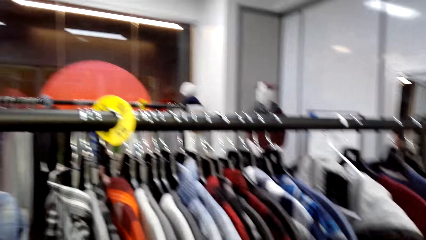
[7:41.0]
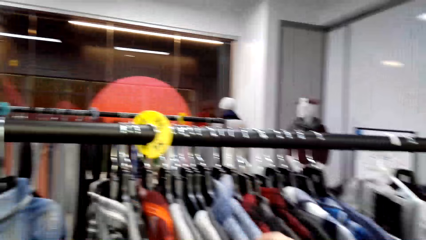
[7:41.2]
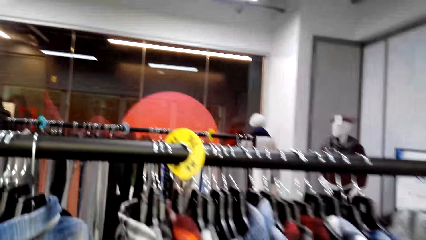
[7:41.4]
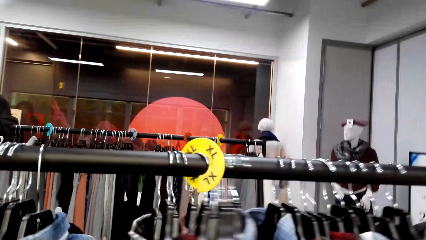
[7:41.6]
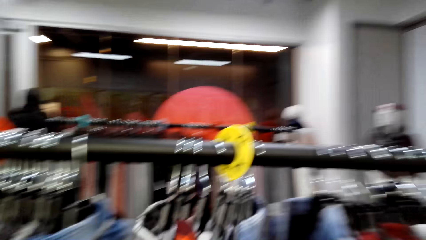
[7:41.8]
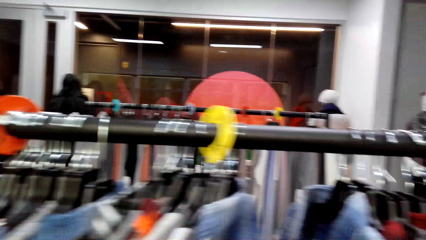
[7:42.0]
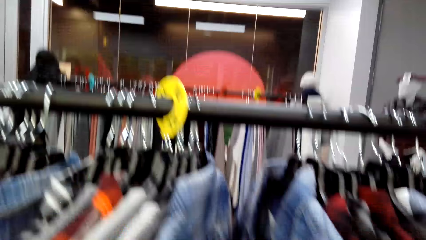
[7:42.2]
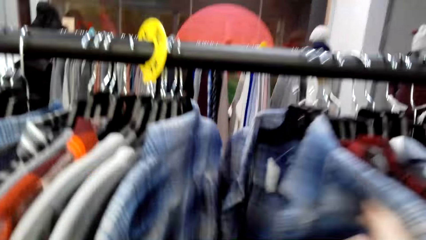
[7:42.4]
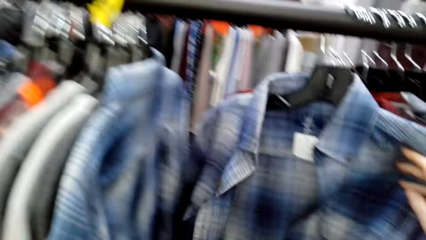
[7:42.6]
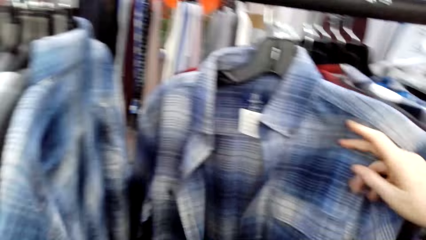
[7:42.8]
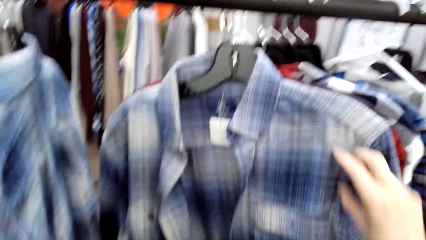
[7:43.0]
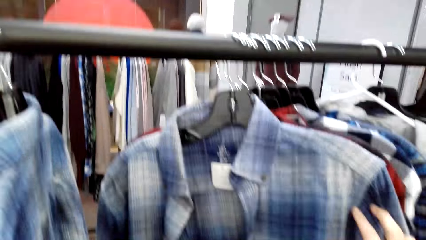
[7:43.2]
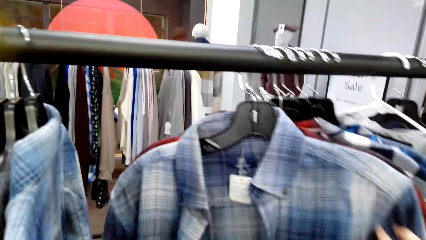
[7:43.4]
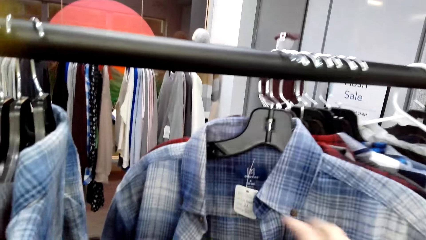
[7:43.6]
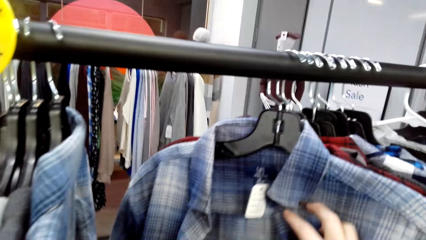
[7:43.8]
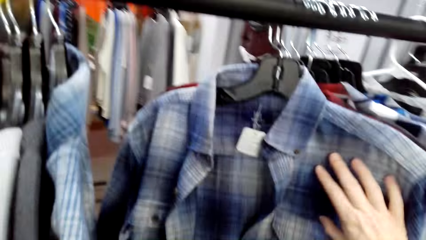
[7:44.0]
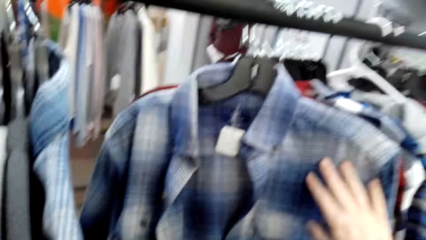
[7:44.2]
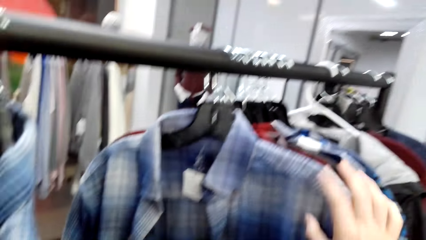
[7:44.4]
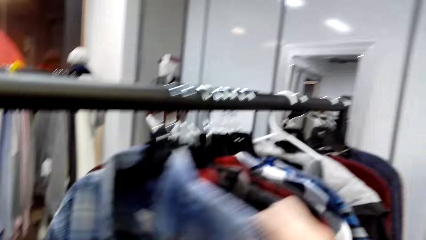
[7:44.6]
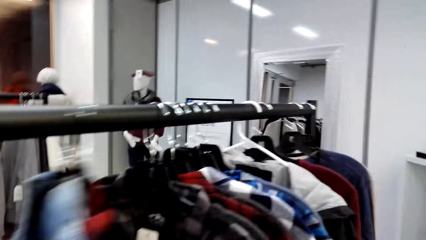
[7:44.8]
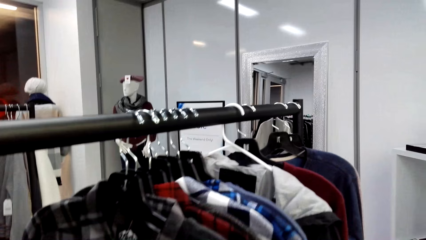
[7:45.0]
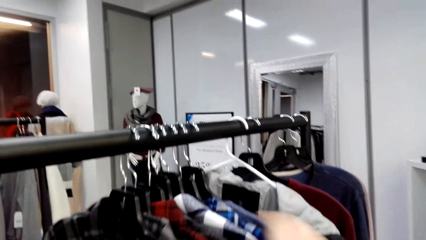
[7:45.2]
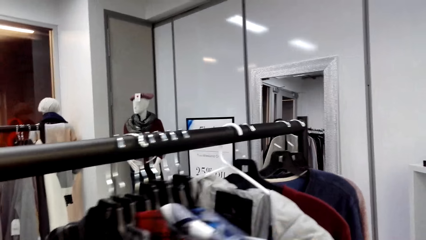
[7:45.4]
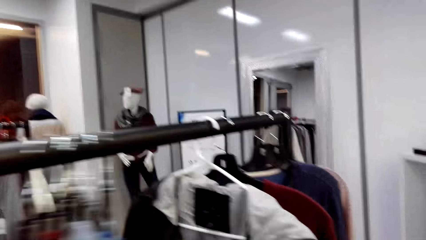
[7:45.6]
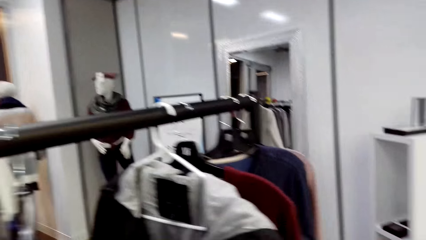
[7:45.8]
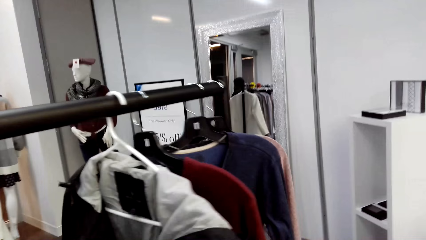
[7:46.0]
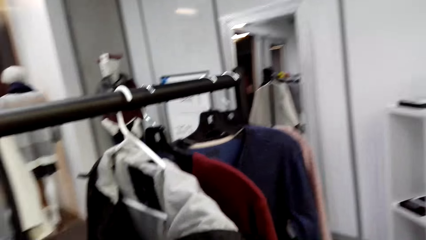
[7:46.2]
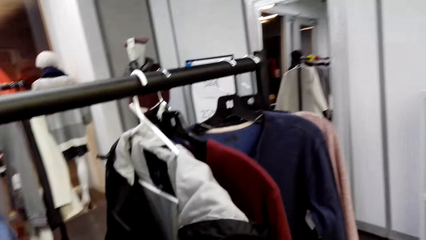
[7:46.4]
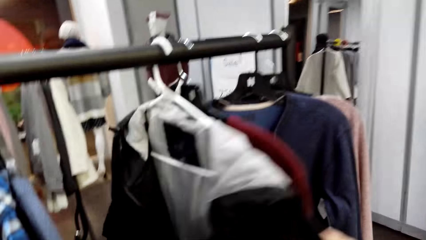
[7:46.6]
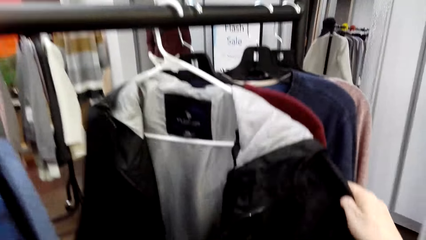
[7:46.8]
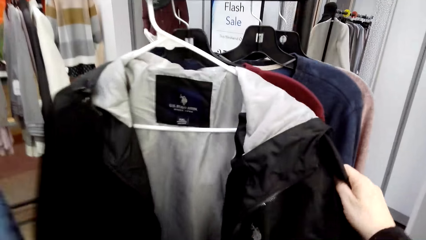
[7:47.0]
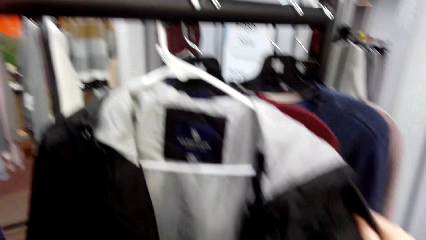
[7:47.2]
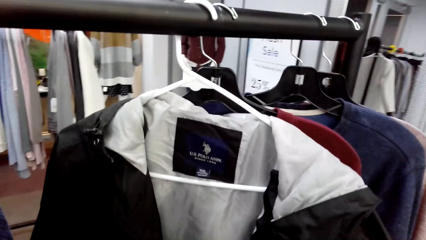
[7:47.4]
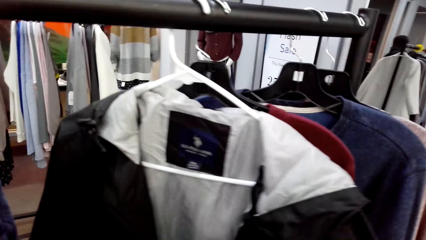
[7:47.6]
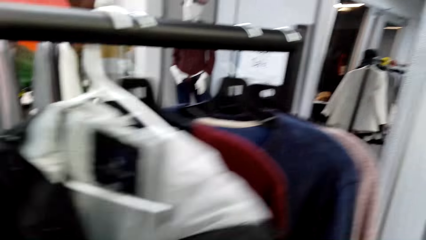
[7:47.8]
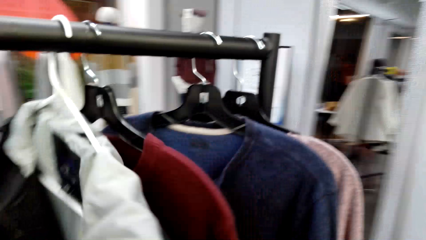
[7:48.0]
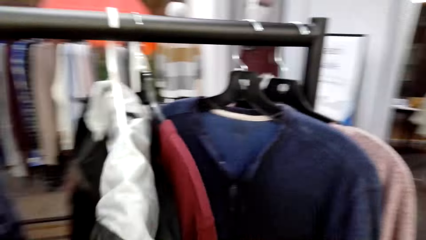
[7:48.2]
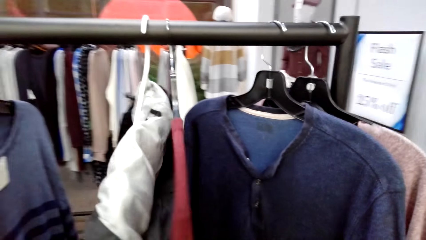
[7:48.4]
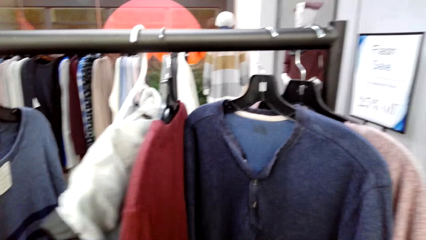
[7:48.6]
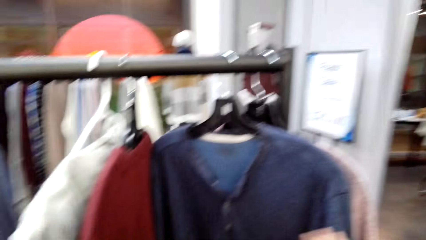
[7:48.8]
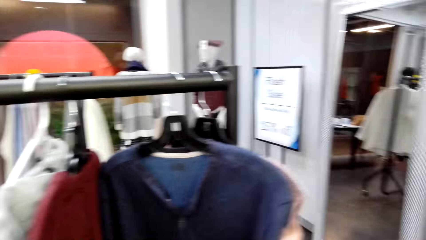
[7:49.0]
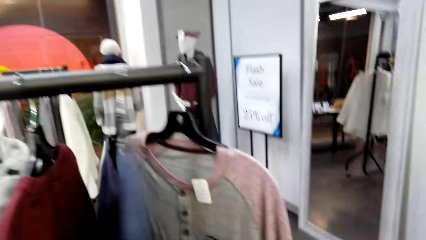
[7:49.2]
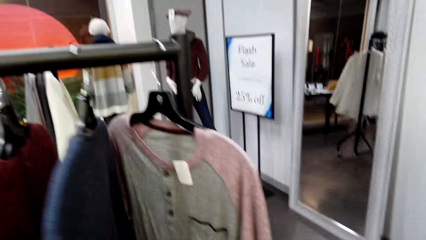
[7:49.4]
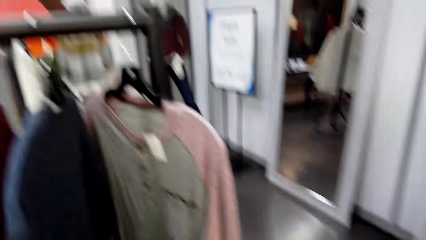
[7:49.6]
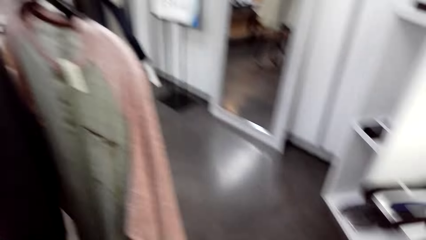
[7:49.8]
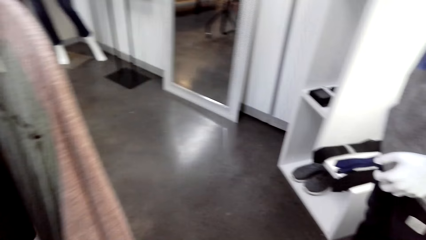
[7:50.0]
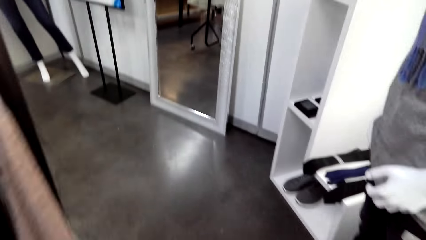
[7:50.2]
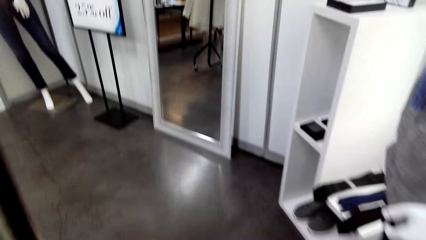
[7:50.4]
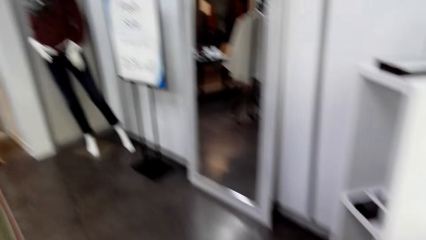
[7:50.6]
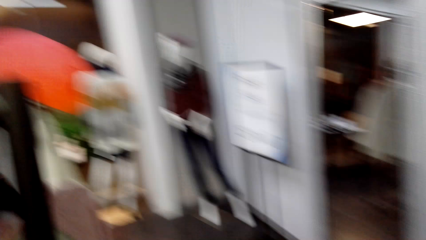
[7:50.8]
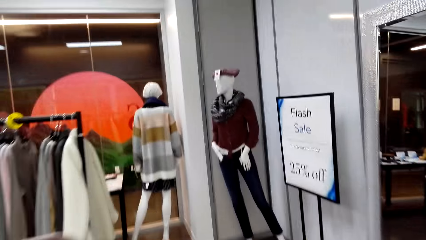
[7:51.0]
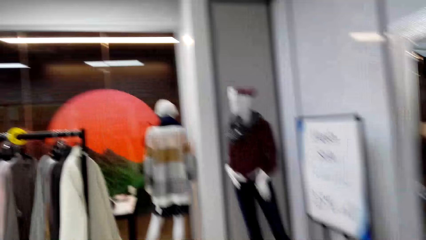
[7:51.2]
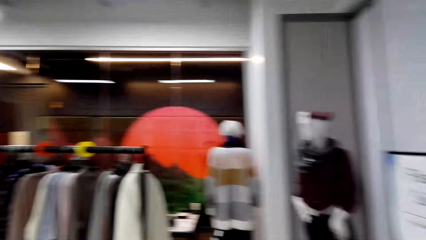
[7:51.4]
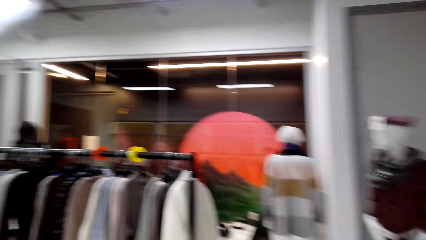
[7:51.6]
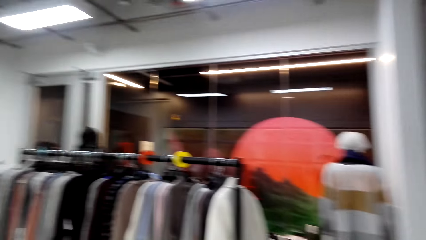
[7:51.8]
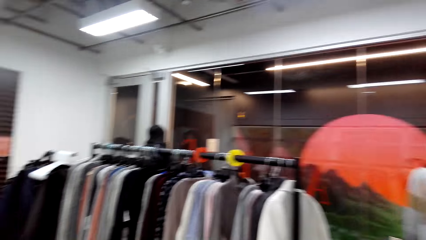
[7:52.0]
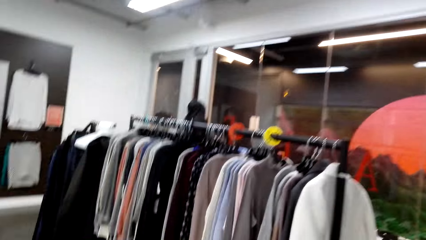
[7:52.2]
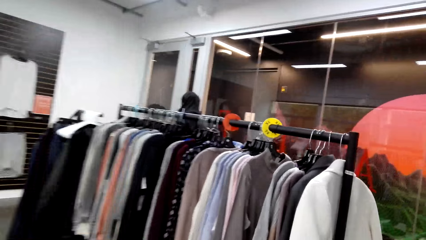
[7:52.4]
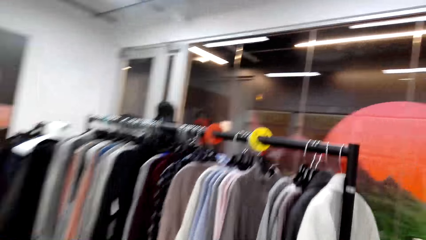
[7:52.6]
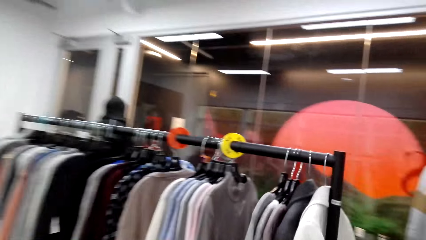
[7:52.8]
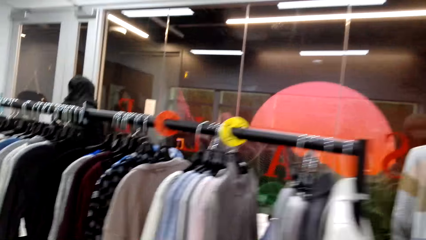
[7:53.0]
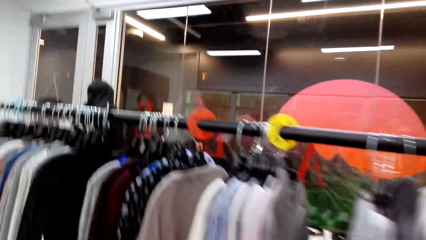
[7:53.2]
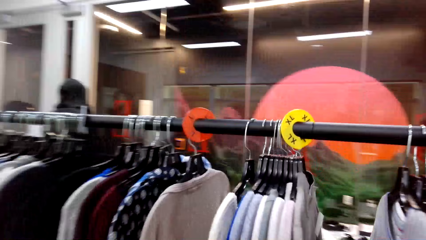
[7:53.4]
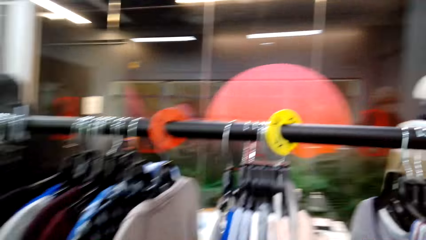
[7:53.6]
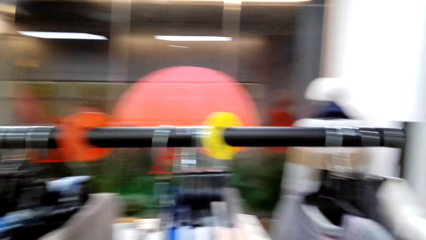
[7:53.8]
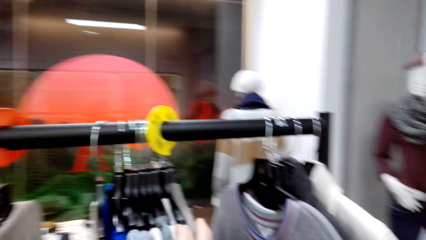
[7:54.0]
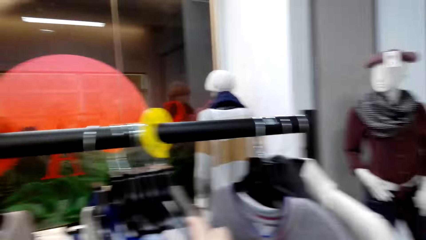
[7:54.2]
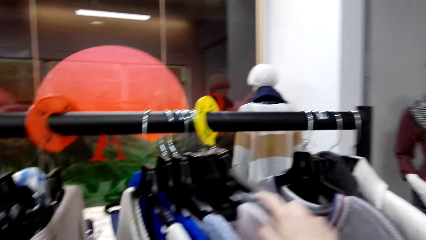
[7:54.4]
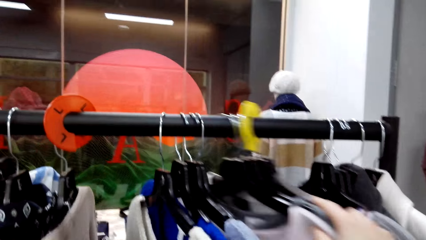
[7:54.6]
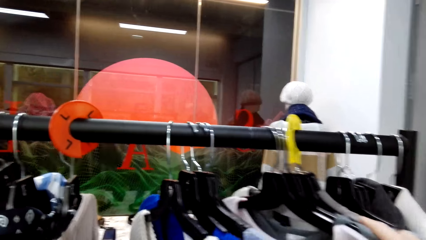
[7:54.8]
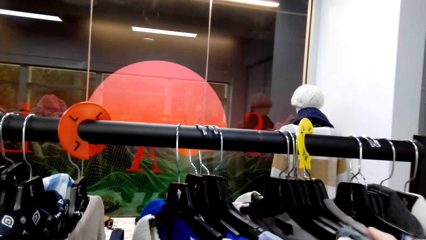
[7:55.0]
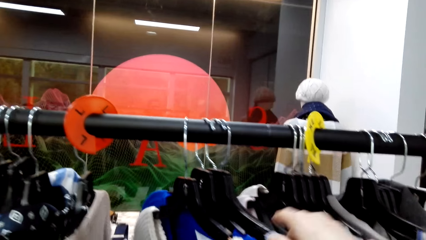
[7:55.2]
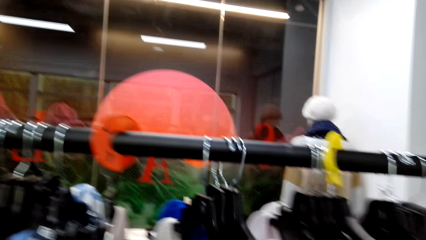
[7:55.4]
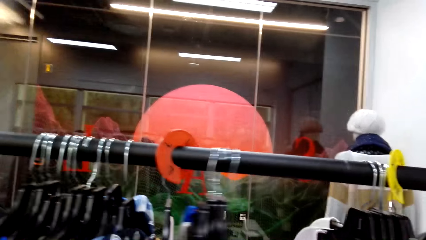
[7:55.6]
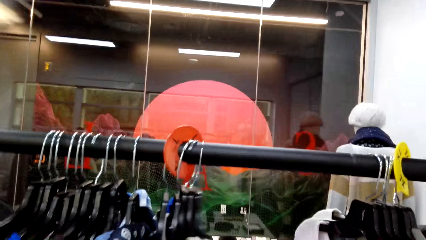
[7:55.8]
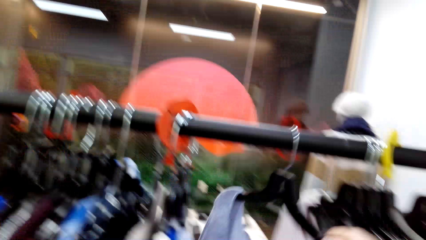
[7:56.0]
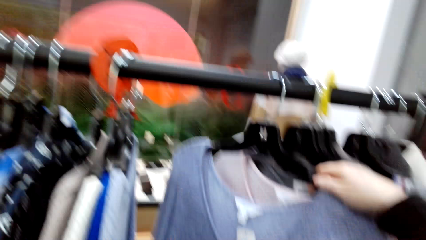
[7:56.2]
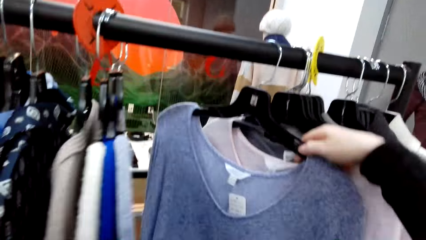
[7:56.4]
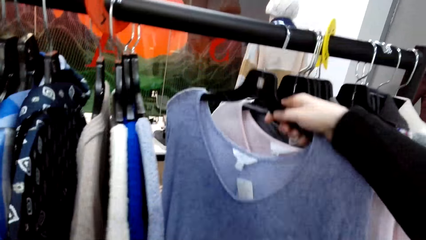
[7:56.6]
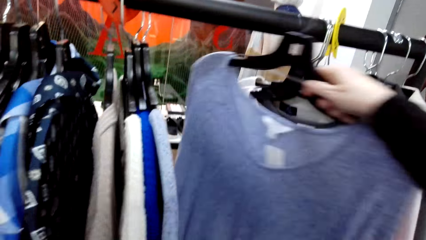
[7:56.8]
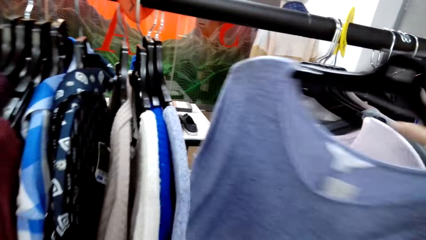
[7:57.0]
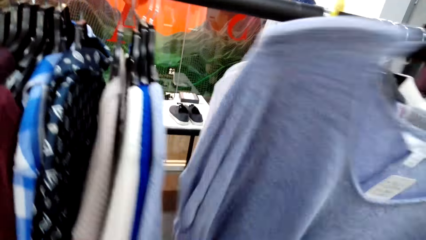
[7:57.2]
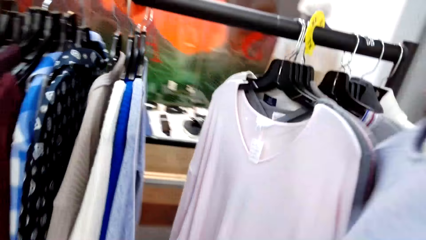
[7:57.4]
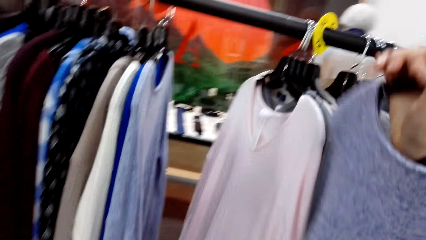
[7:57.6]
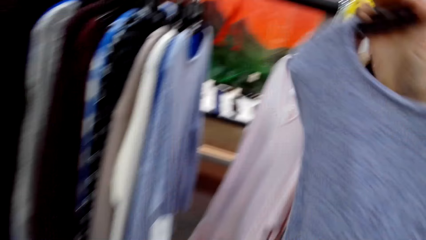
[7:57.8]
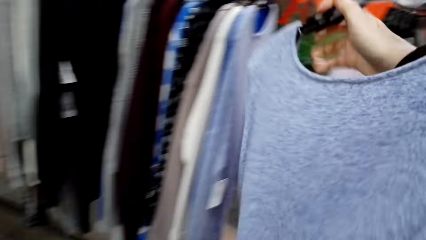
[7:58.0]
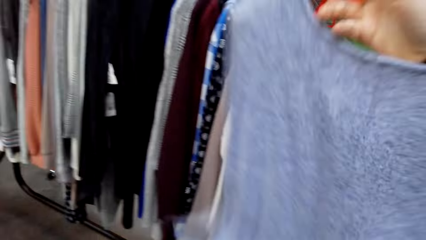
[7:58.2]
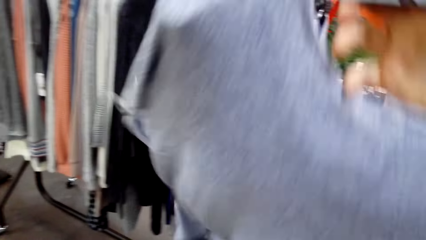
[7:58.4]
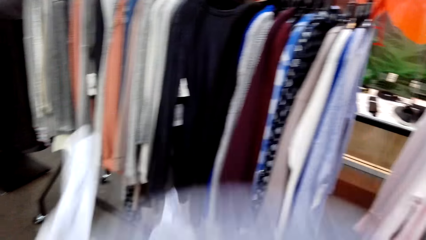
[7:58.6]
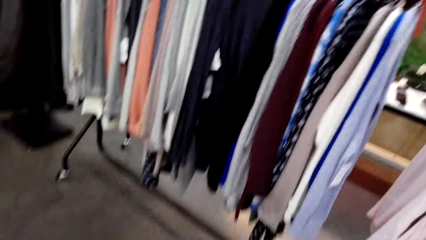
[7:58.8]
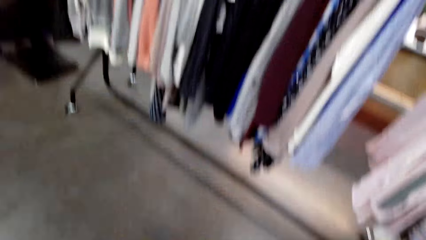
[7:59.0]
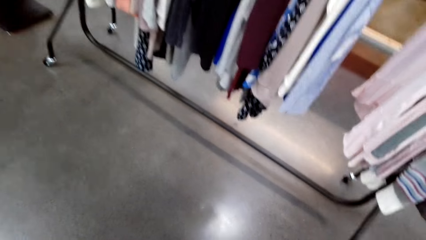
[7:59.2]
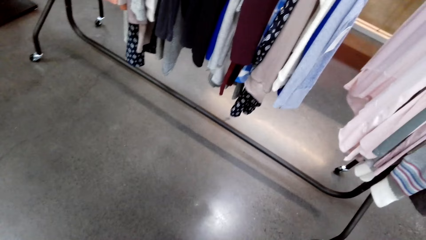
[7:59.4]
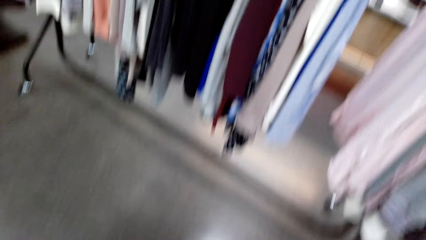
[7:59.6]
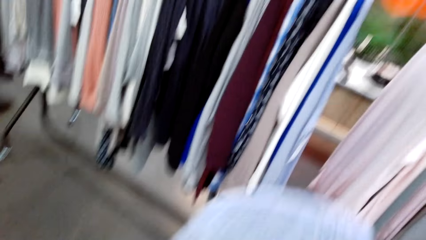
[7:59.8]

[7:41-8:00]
The camera wearer samples clothes on a clothing hanger stand. They walk around in a clothing store. They look around. They sample clothes on the clothing hanger stand. They pick up a cloth on the clothing hanger stand. They walk around in the clothing store.
